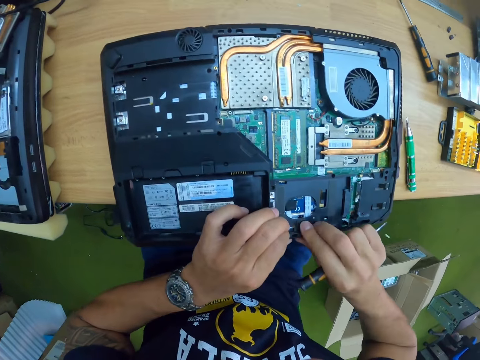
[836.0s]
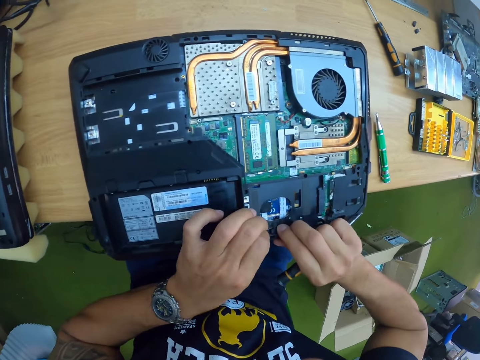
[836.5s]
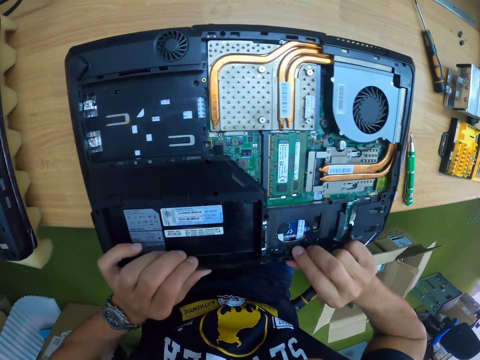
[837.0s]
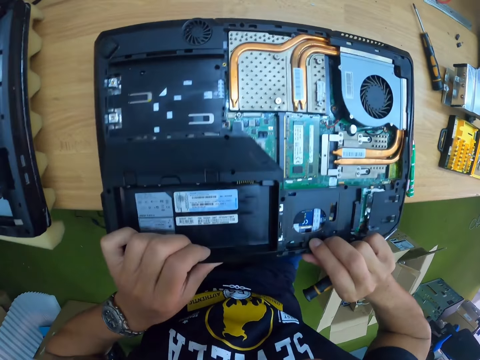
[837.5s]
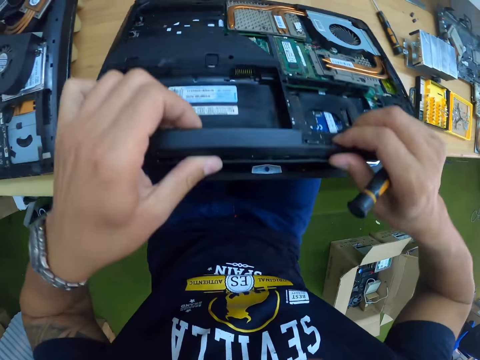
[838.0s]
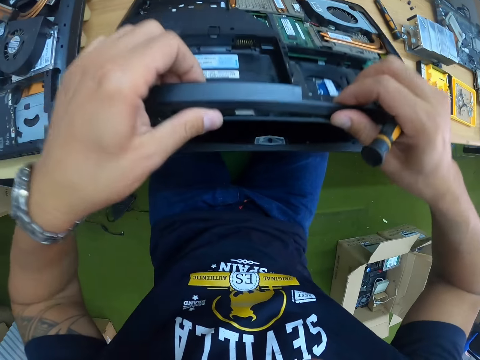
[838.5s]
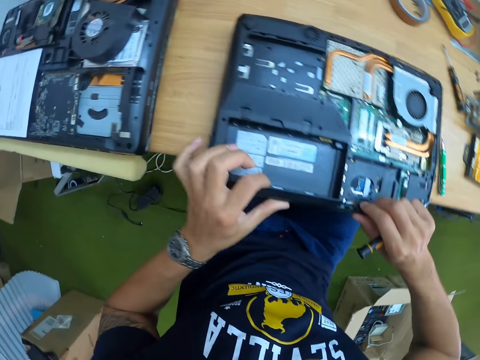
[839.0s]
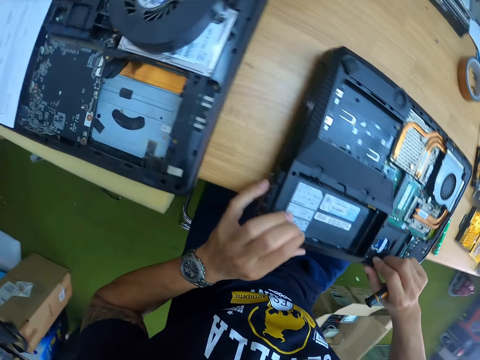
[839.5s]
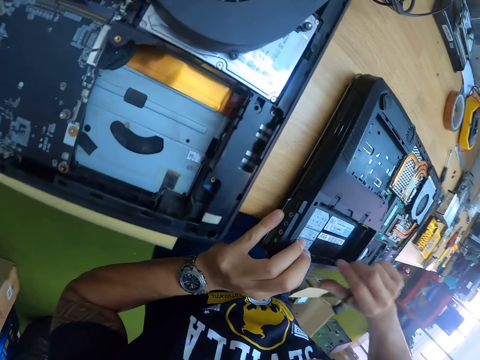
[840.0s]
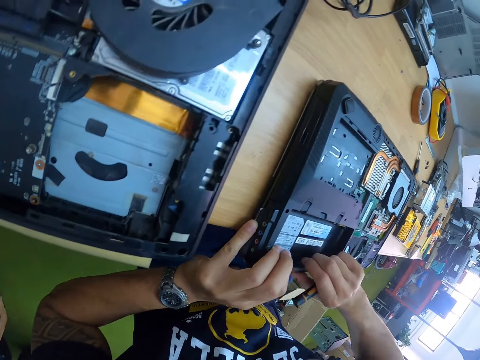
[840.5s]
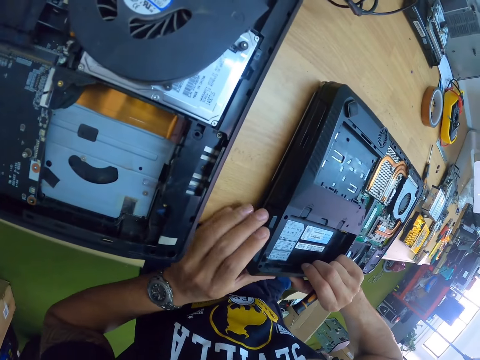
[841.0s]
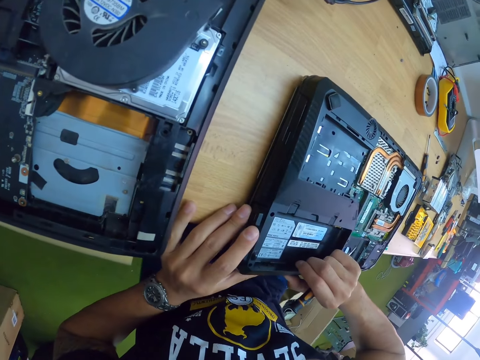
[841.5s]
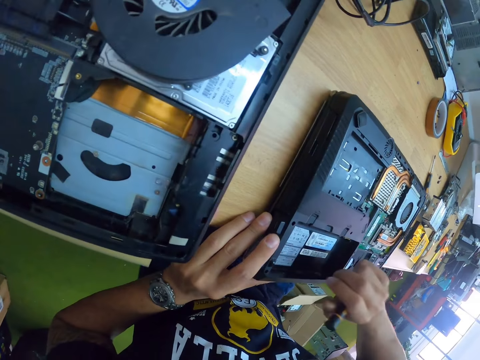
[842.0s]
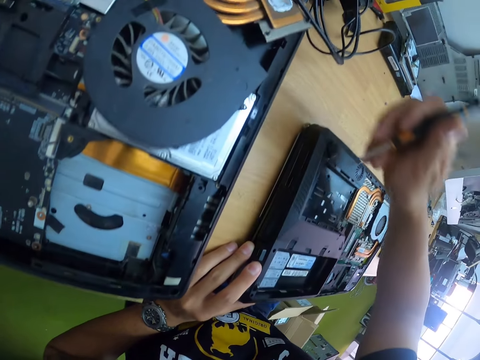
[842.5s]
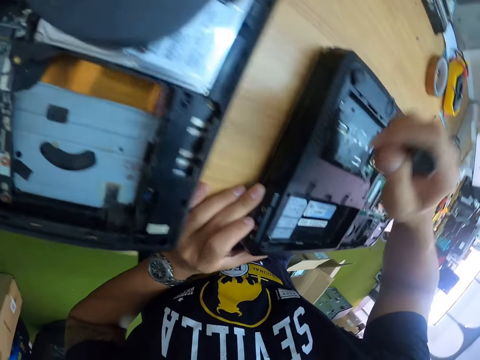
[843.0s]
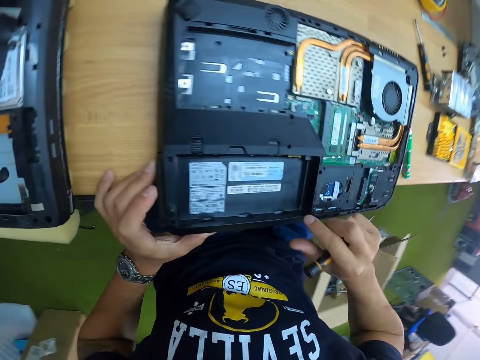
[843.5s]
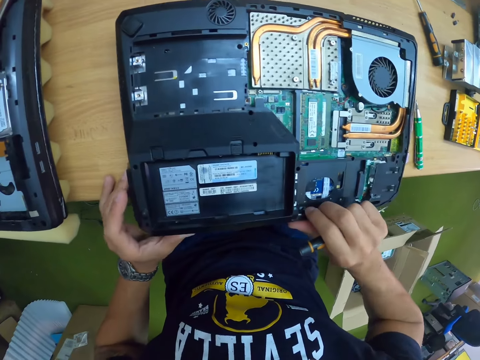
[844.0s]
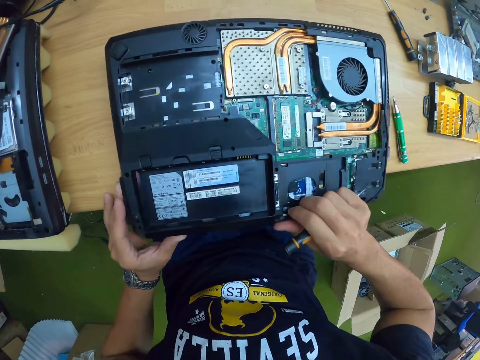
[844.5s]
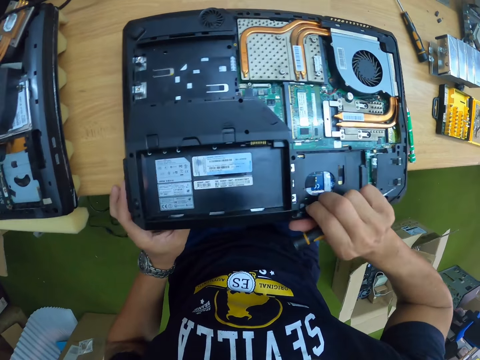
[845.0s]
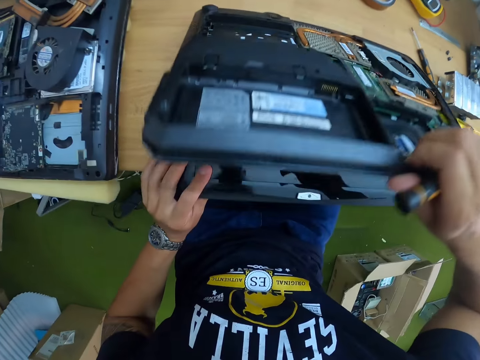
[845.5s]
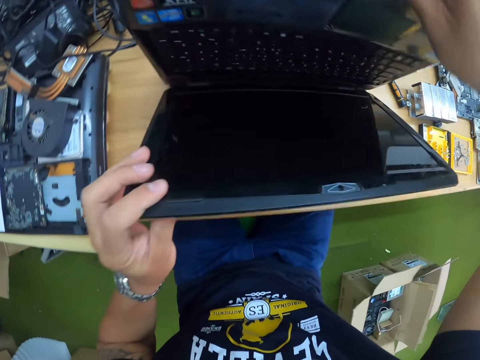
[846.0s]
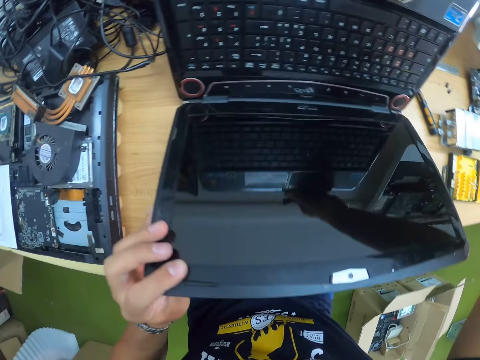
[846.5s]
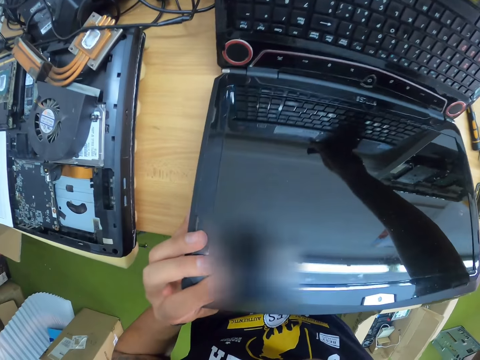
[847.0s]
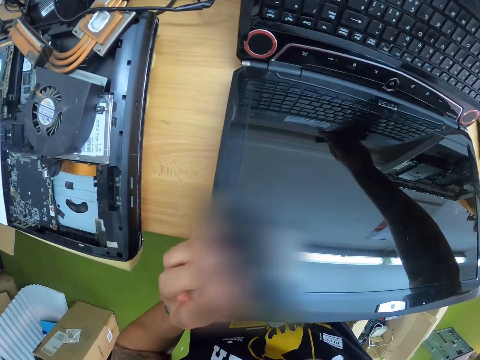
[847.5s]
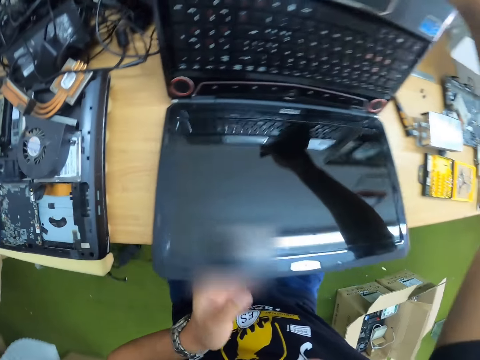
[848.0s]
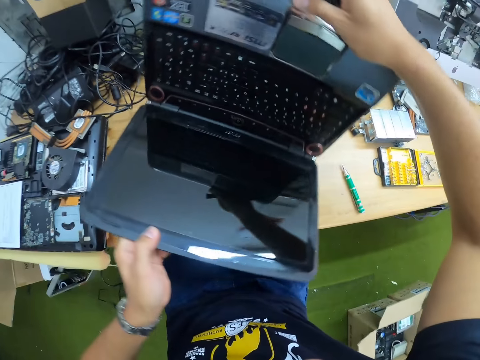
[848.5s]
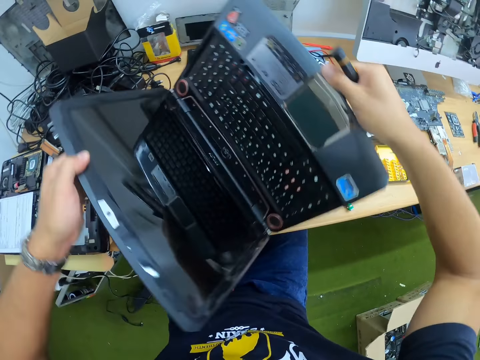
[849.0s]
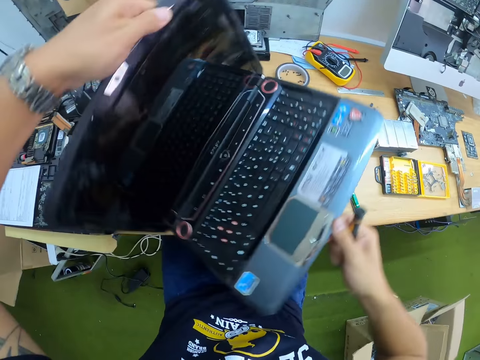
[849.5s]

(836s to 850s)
The camera wearer pulls the bottom casing of the laptop computer with both hands. They lift the laptop, drop the laptop and hold the laptop with both hands. They move a hand on the laptop. They open the laptop computer with both hands. They turn the laptop computer around on the table with both hands.

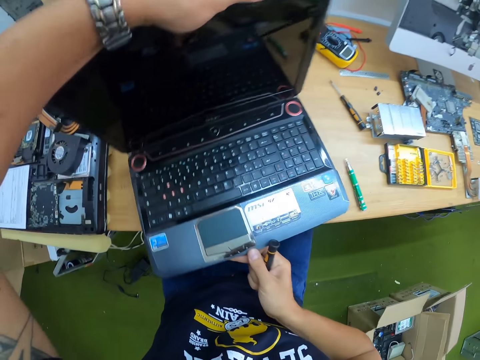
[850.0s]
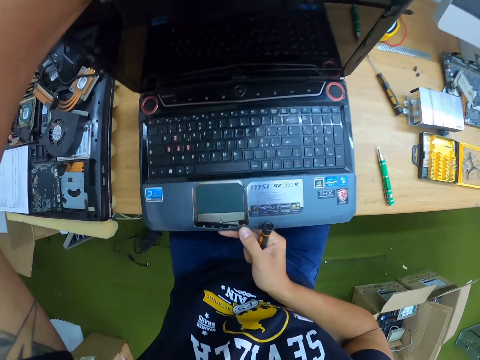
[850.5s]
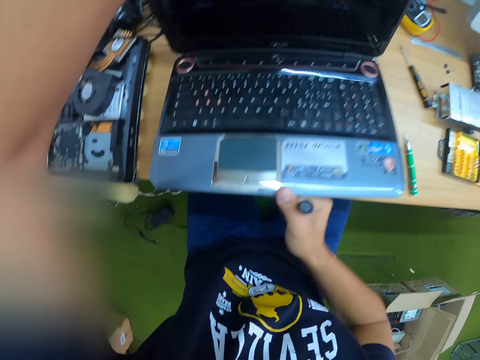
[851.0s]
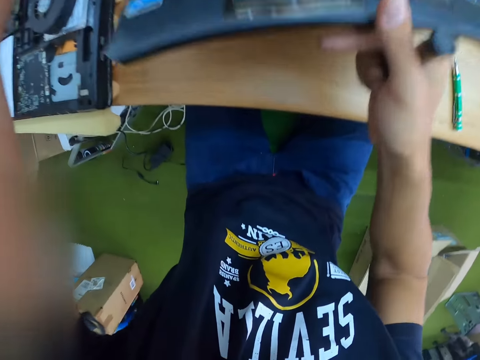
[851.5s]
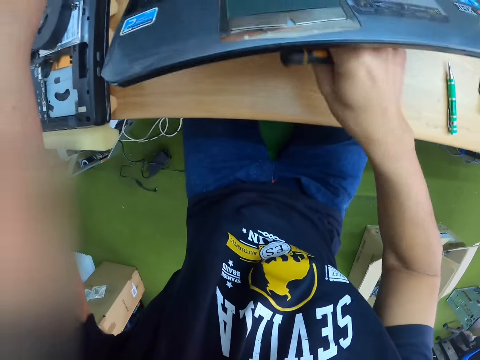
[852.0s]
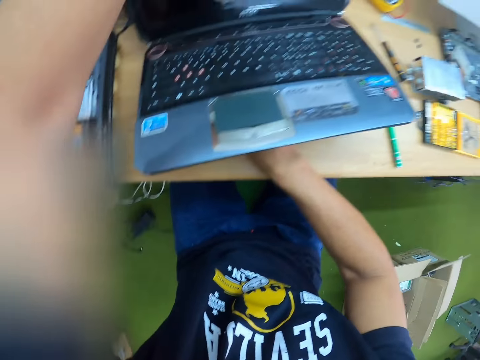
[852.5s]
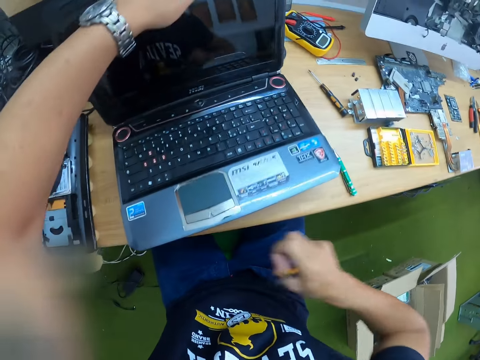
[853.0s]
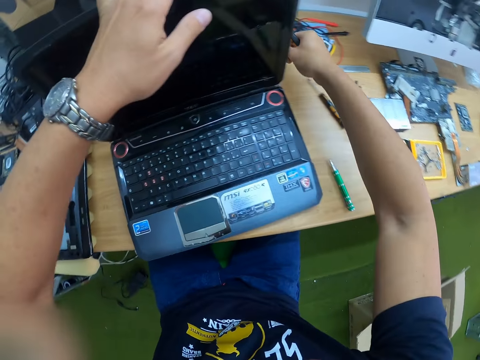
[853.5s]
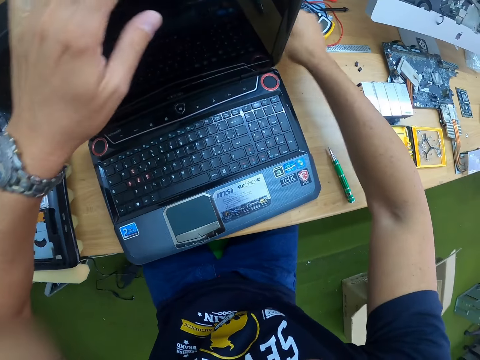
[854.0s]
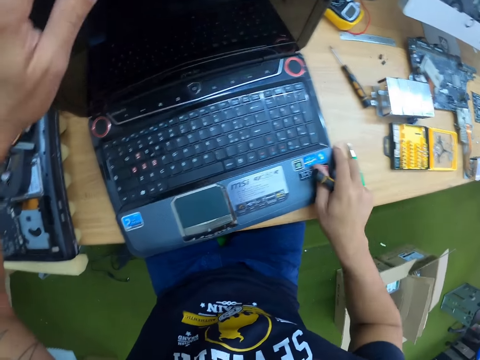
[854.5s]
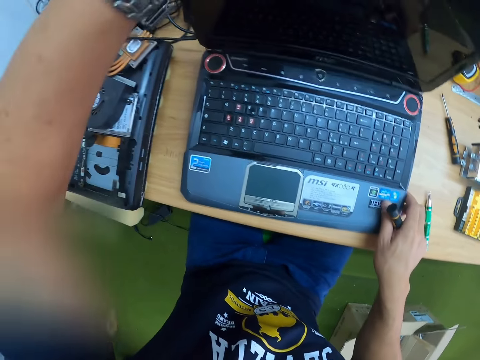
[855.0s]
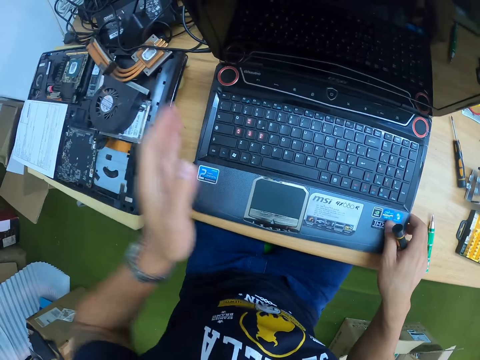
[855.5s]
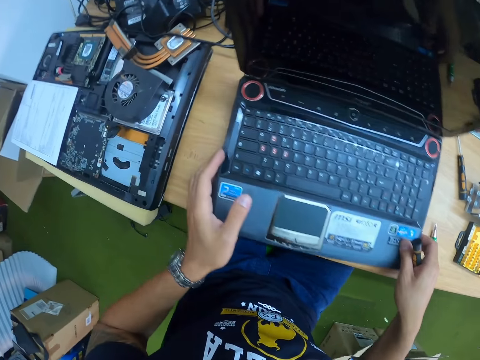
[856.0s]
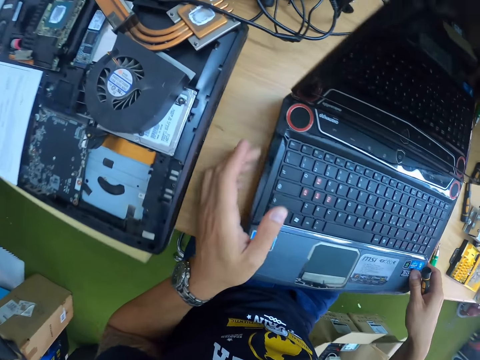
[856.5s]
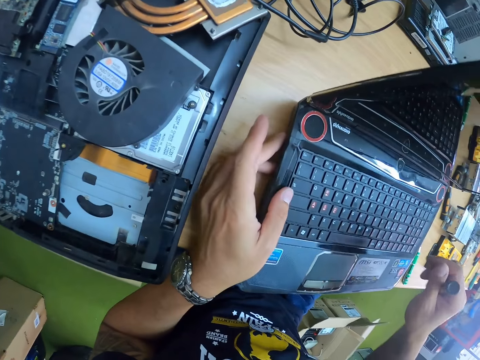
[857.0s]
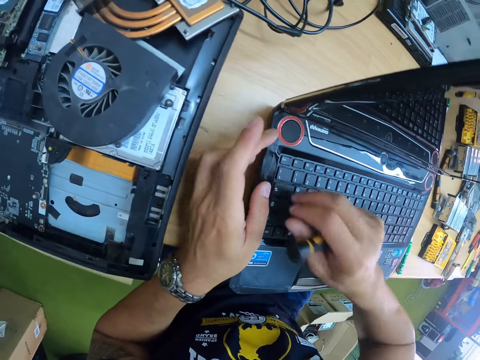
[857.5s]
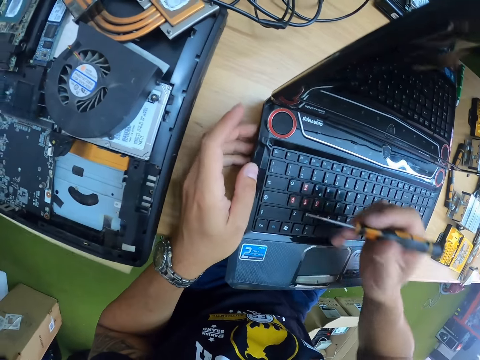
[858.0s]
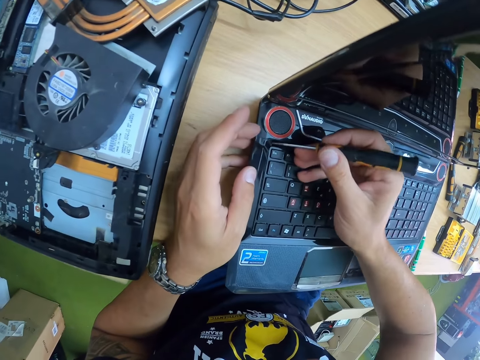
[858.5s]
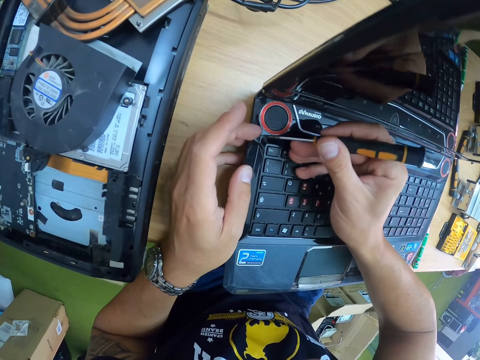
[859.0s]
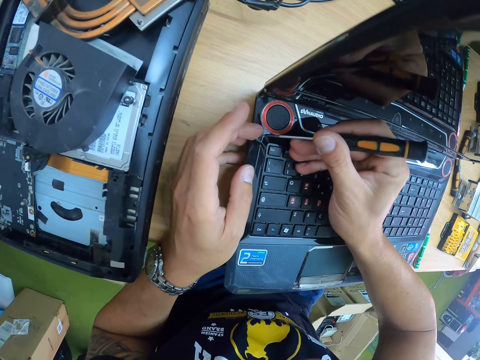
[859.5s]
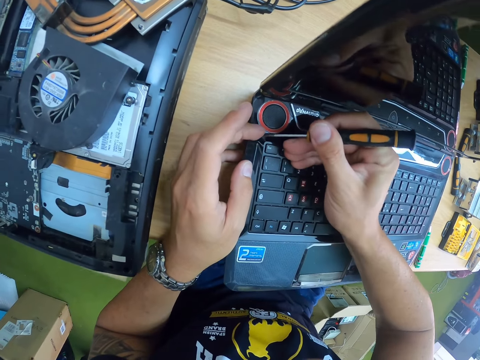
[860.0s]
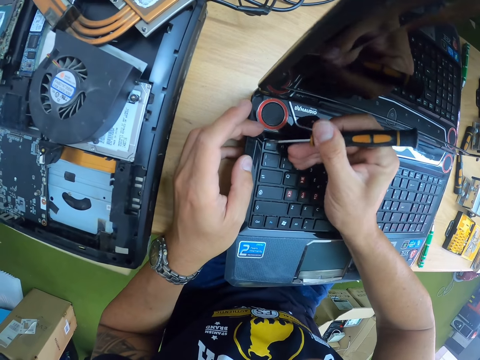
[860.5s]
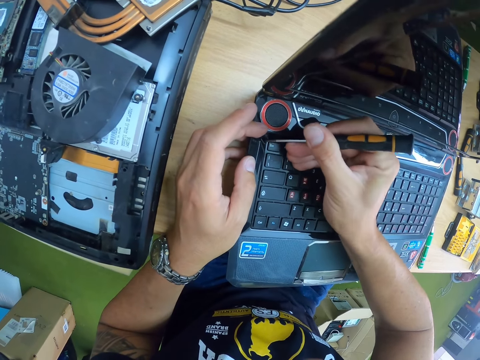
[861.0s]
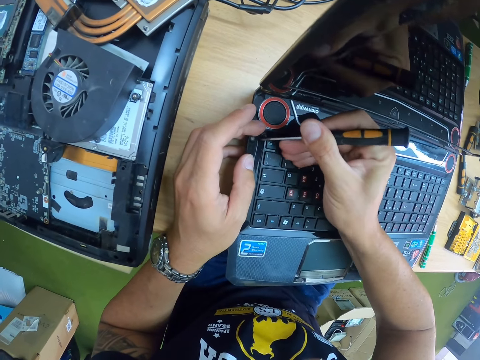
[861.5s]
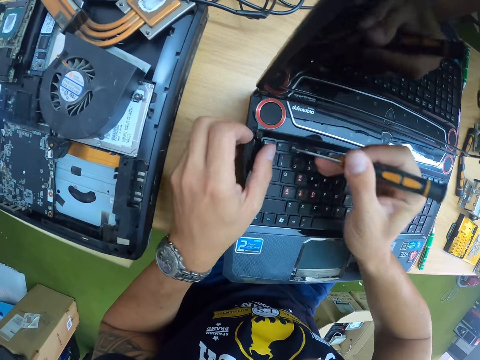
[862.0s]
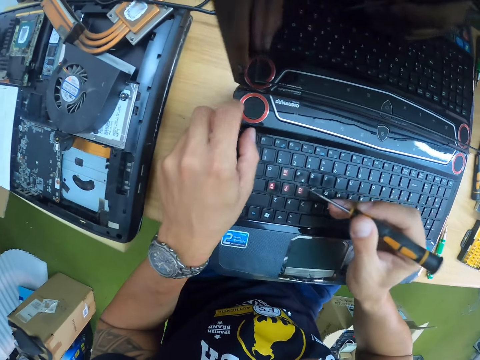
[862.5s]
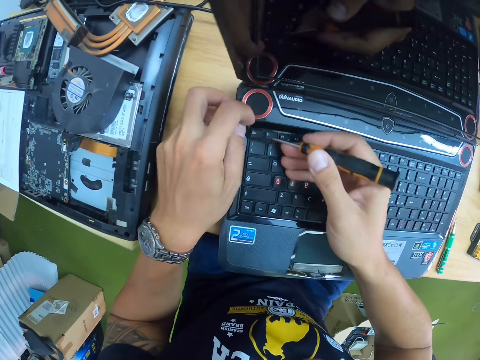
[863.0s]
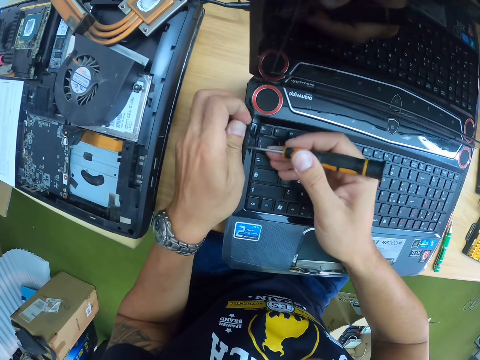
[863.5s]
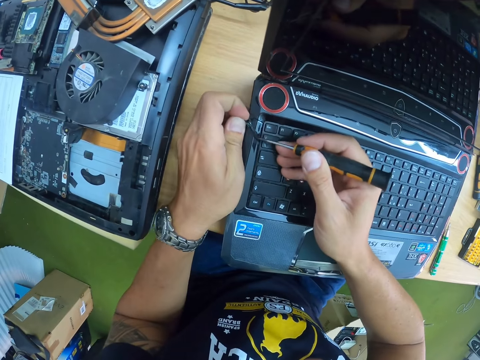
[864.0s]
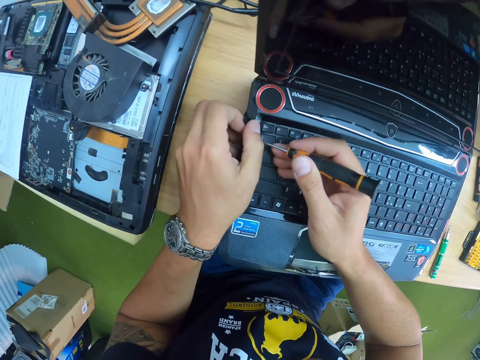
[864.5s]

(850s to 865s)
The camera wearer places the laptop computer on the table with both hands. He lifts the bottom part of the laptop. He picks up something. He drops a screw. He holds the laptop with both hands and moves the laptop on the table. He takes out a black masking tape from the laptop computer with the screwdriver in his right hand. He peels the tape on the laptop.
